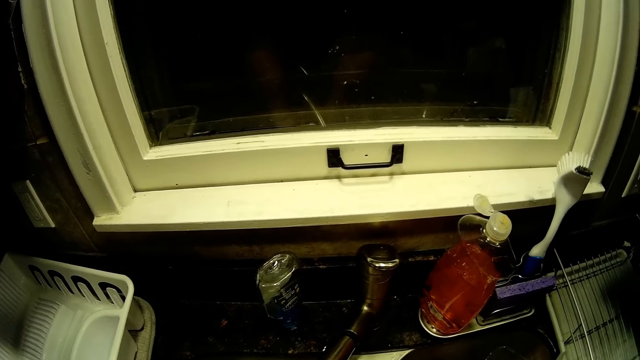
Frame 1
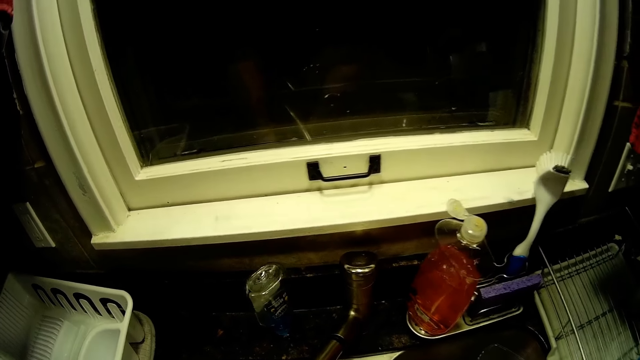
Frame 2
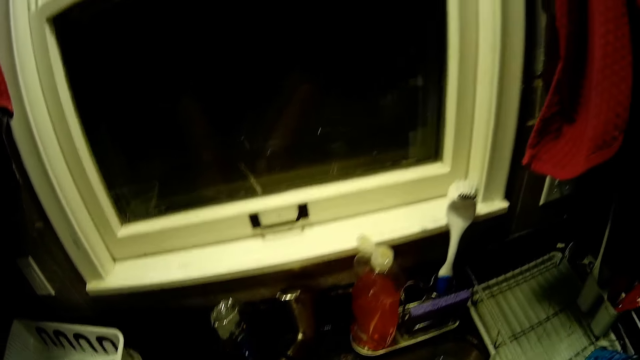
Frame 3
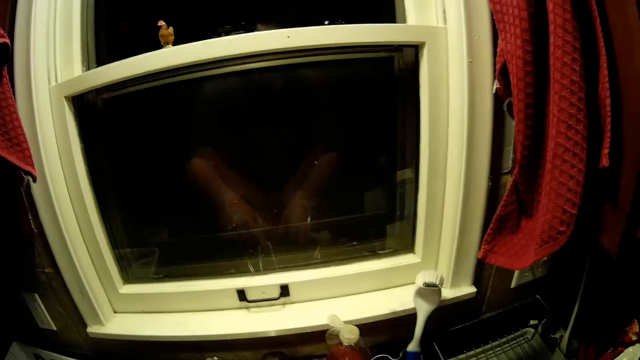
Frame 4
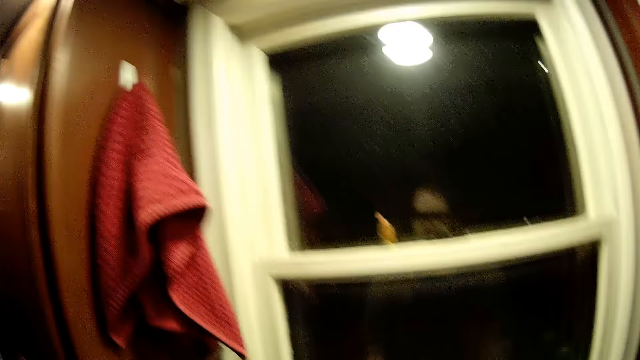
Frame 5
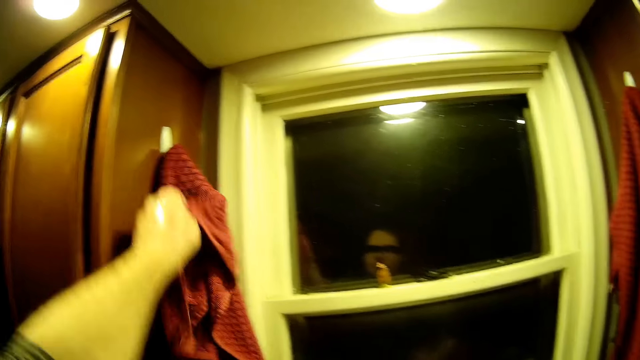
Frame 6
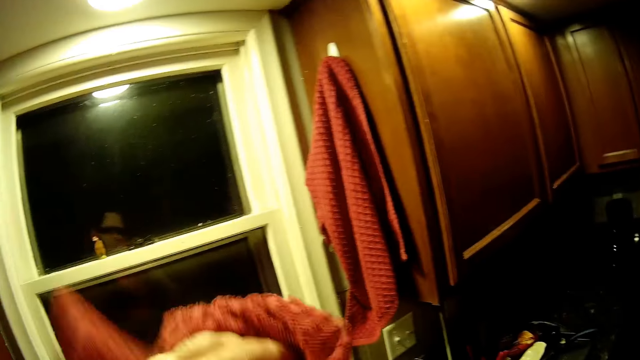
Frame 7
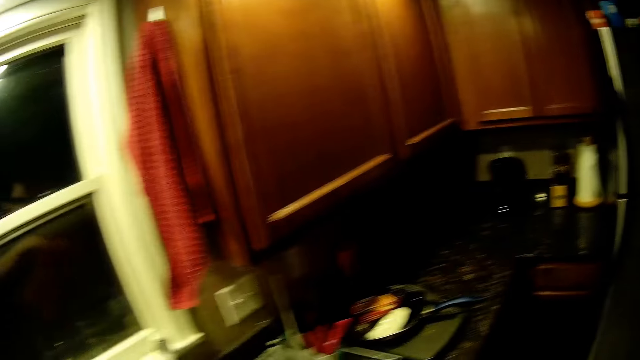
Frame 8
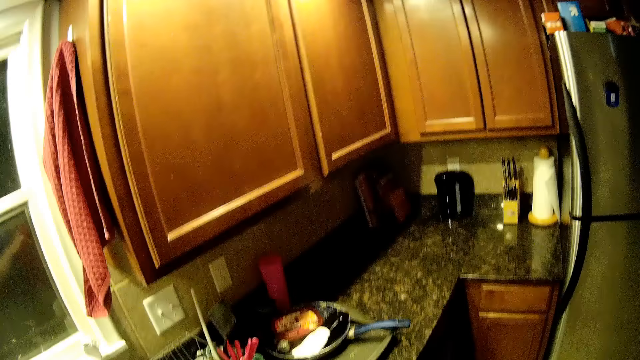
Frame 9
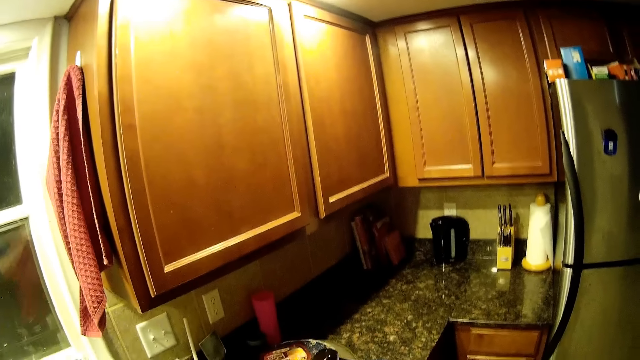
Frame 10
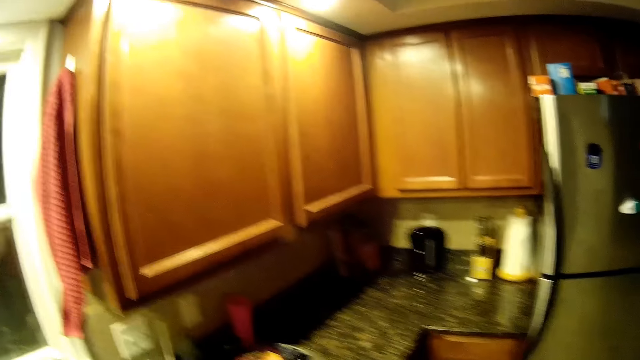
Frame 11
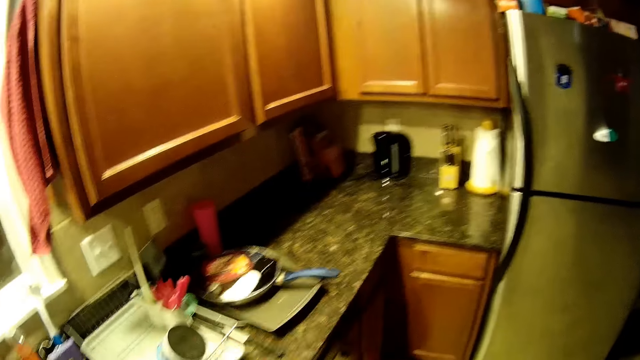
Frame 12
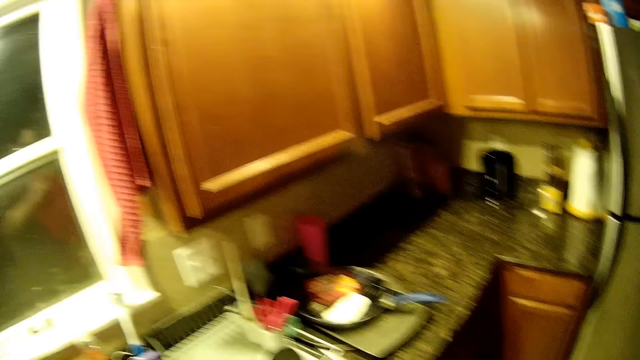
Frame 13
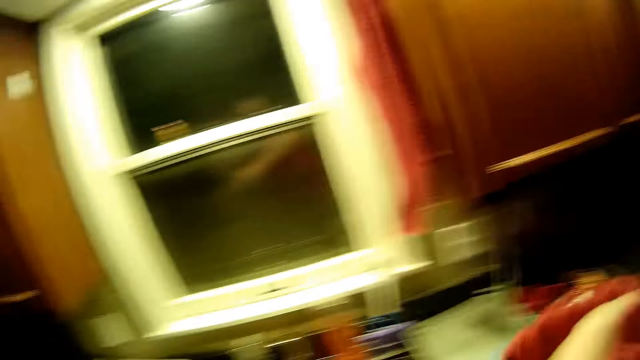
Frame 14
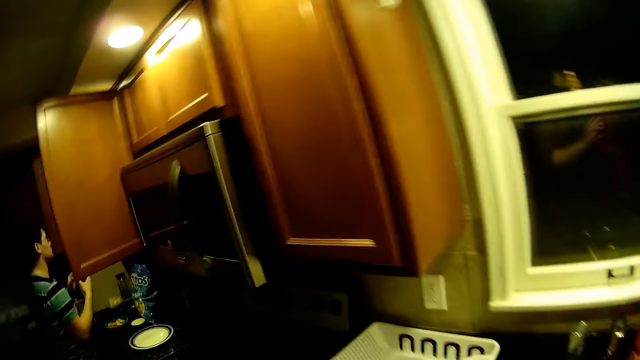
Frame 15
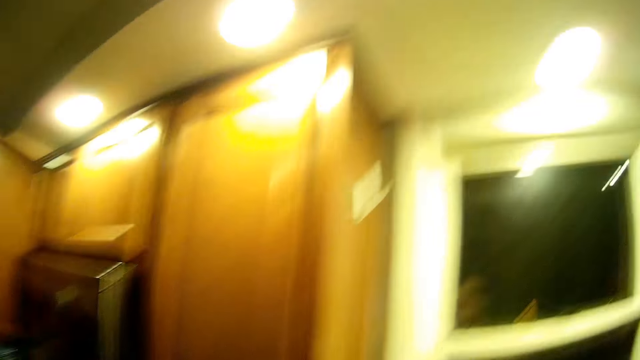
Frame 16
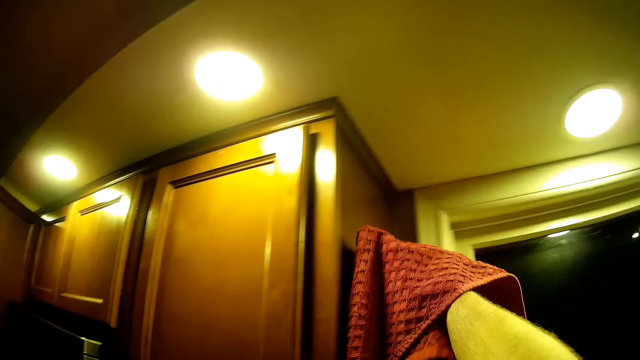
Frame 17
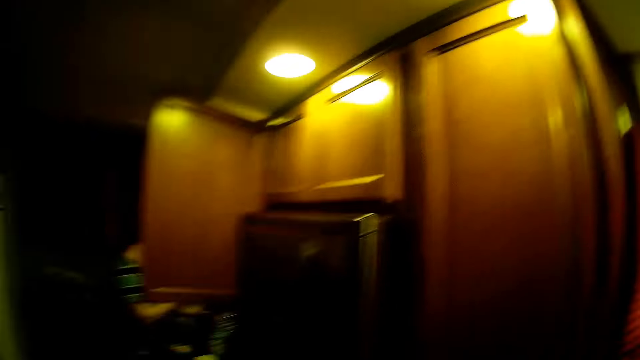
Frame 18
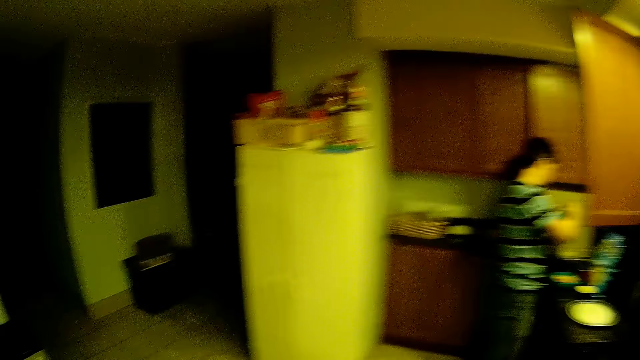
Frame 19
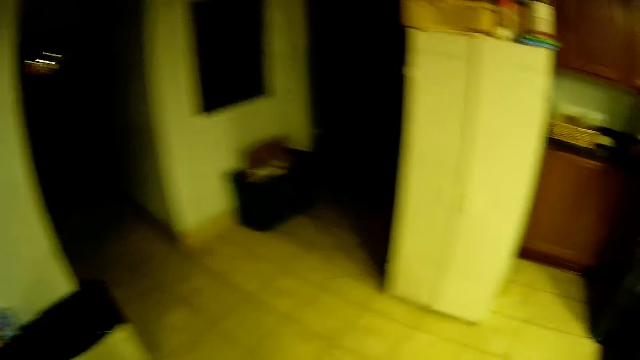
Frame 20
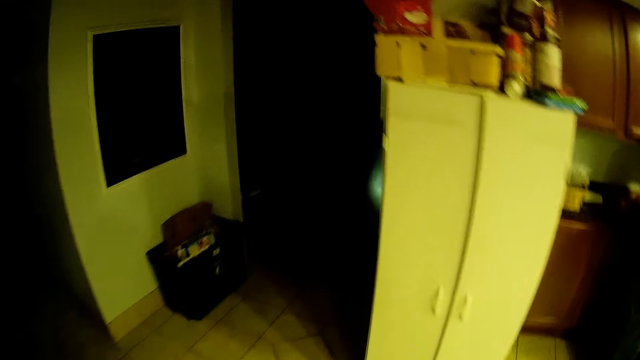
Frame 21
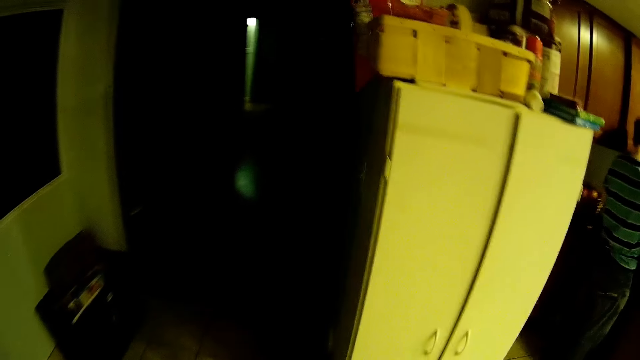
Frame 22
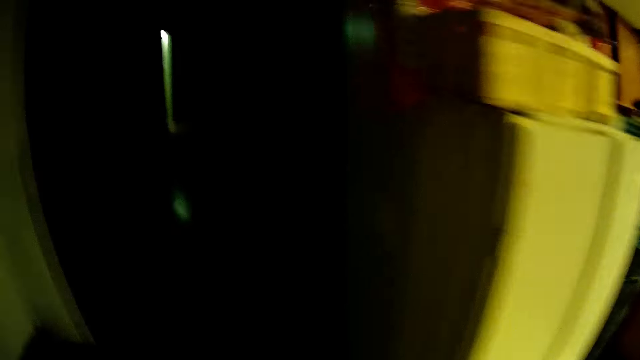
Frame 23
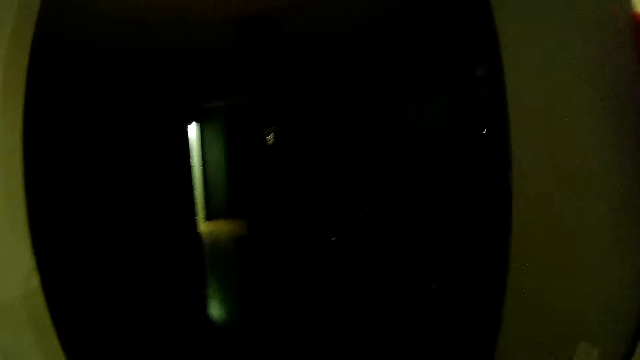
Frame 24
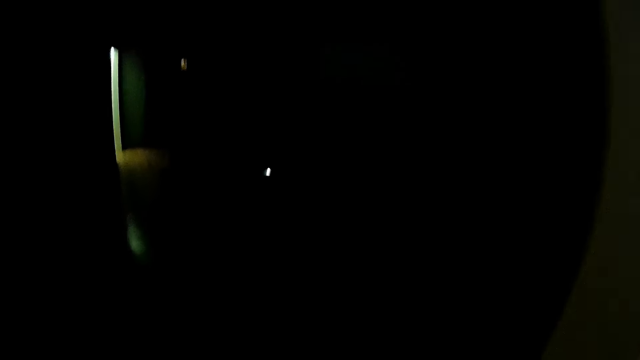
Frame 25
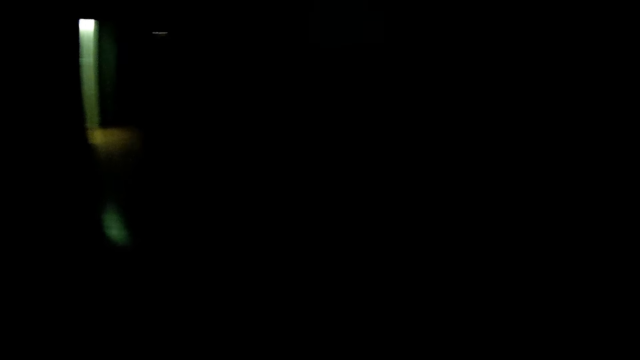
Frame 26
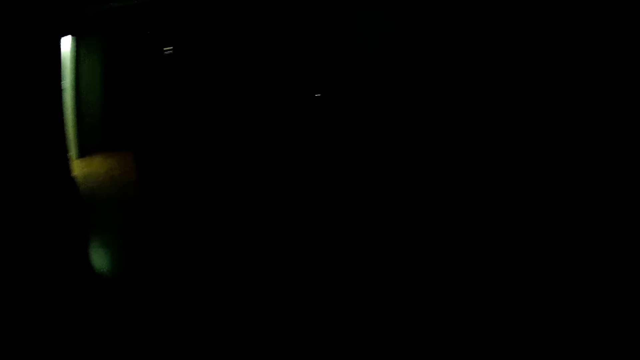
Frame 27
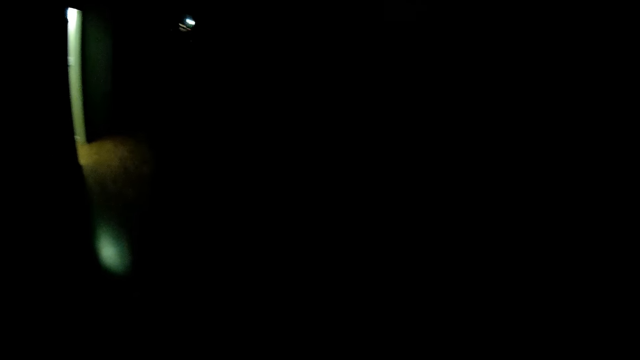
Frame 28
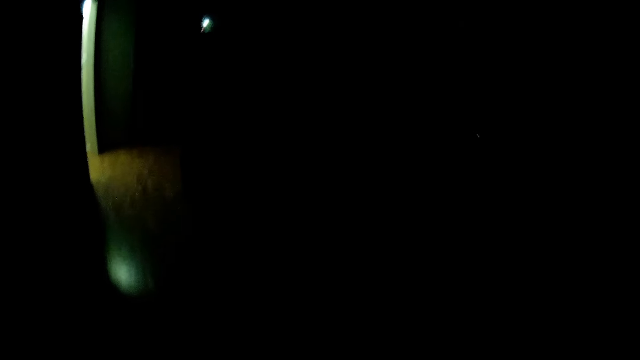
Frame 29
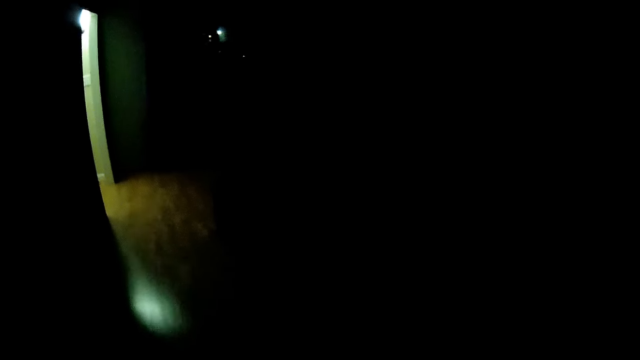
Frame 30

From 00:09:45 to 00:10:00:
The camera wearer rinses hands. They turn the tap off. They wipe hands with the kitchen towel. They pick the towel. They stare around the house. They hang the kitchen towel on the hood. A man does something. The camera wearer walks around the house. They converse with the man. They walk out of the kitchen.

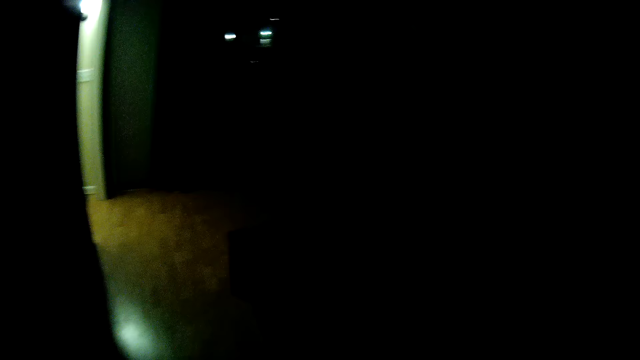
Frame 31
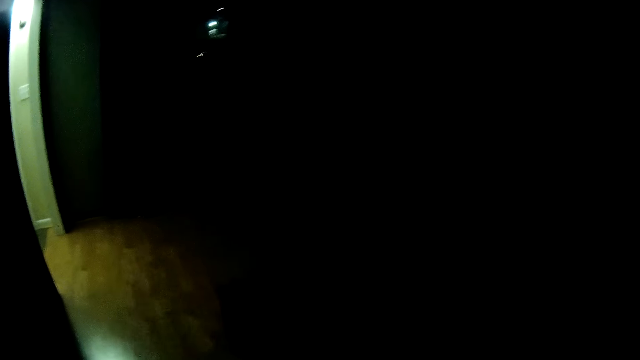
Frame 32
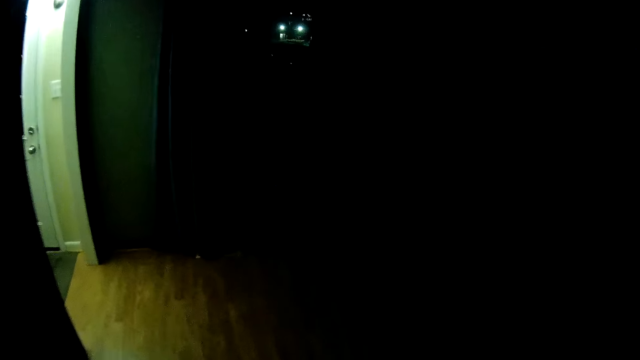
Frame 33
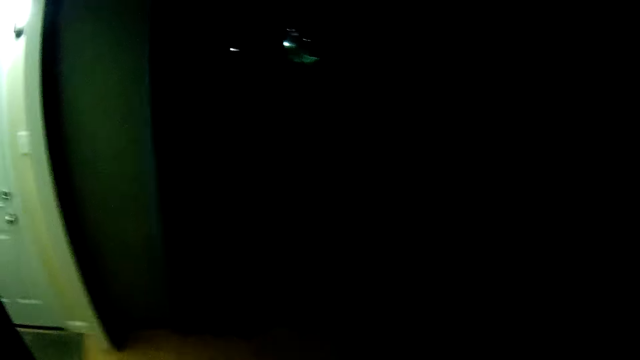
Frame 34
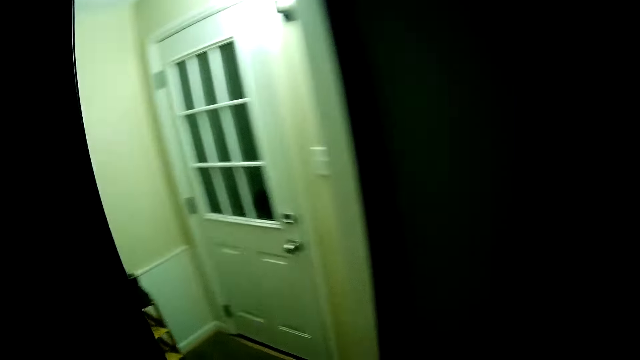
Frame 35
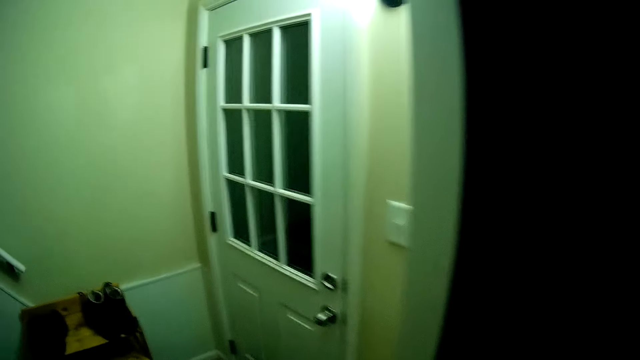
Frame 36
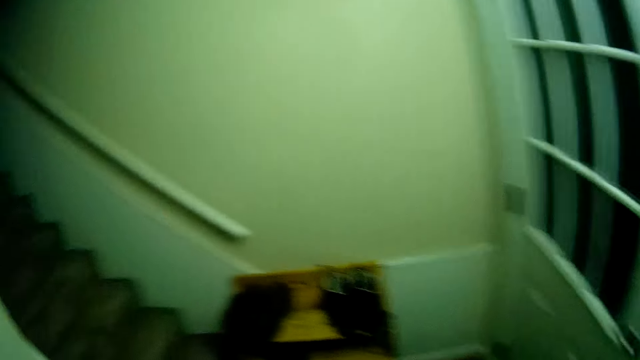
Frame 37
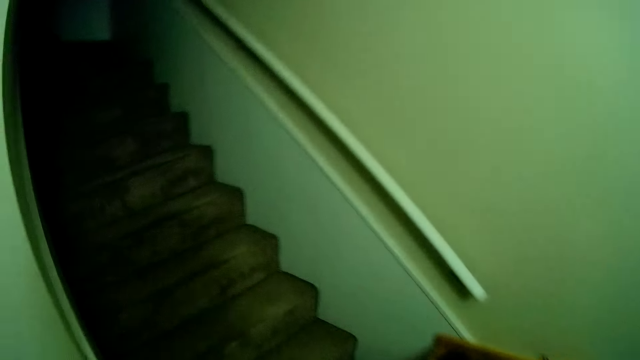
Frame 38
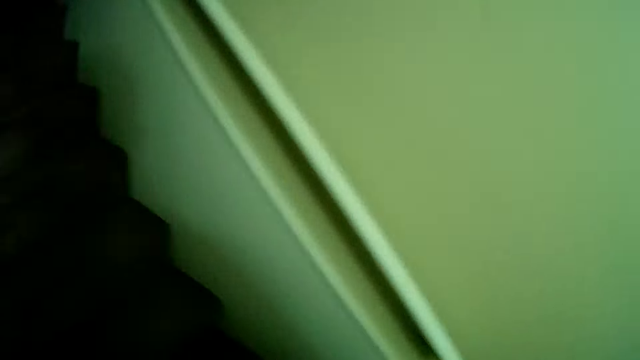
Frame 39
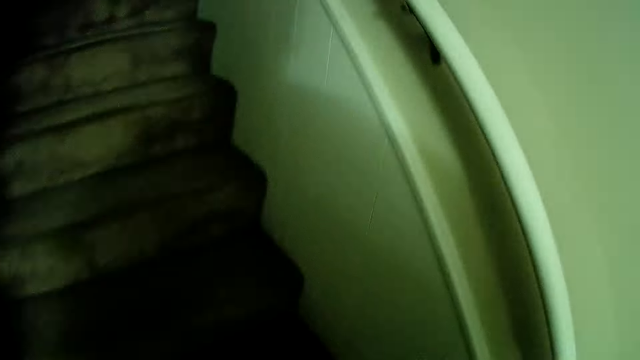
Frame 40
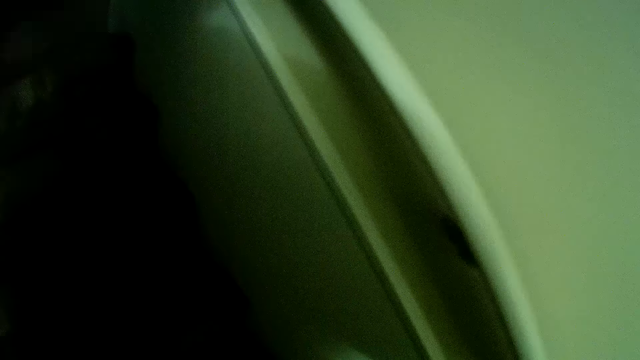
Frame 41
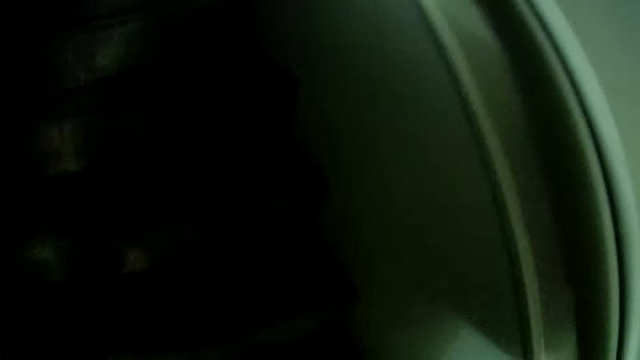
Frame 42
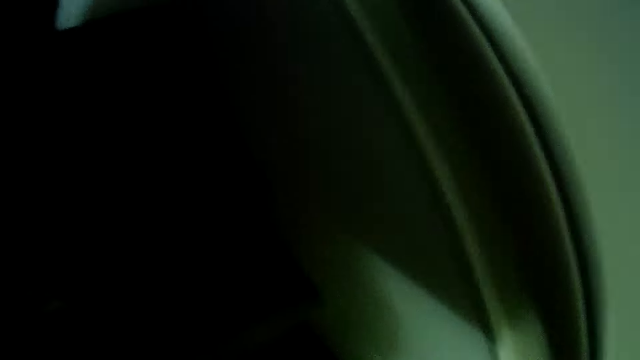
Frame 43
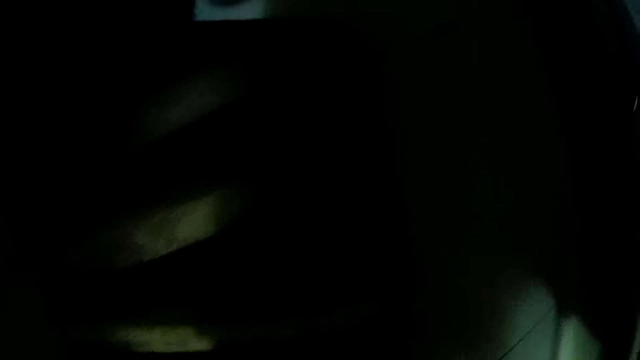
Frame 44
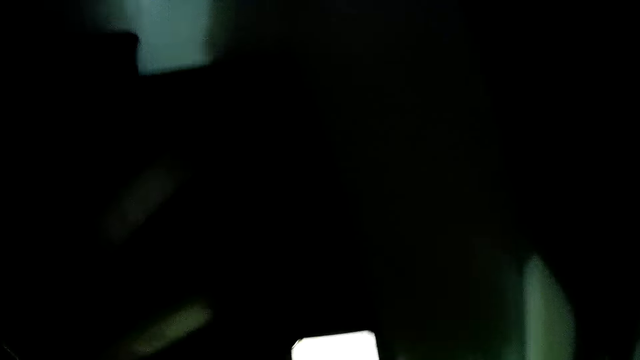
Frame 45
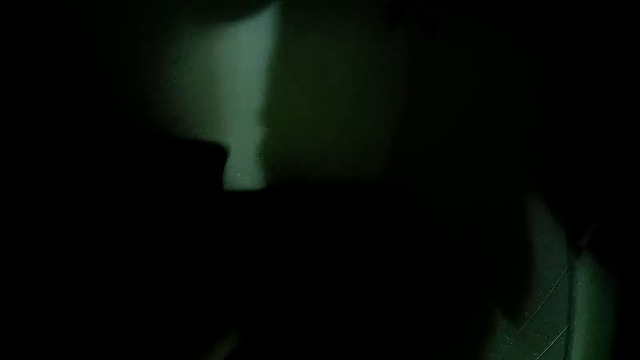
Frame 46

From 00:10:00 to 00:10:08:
The camera wearer walks up the stairs.
